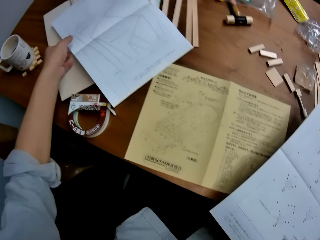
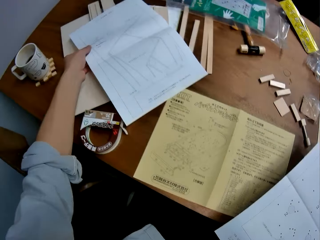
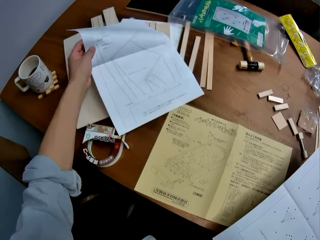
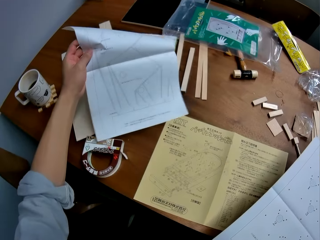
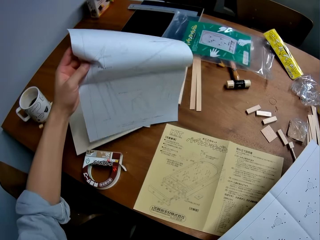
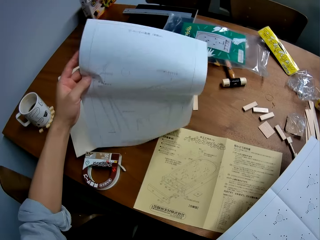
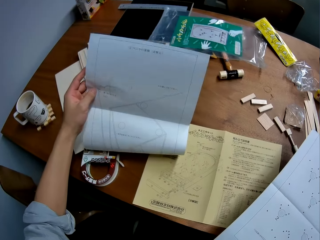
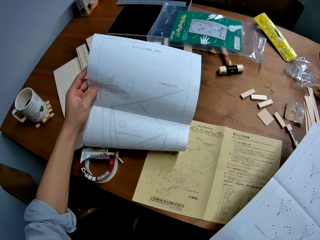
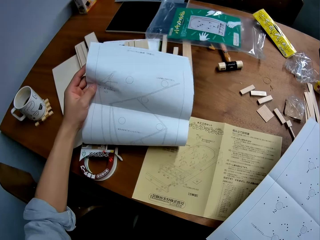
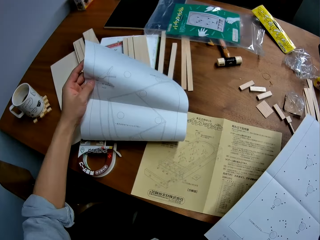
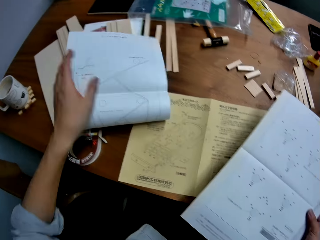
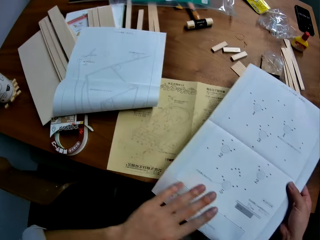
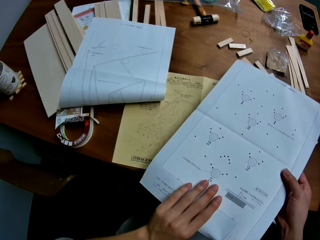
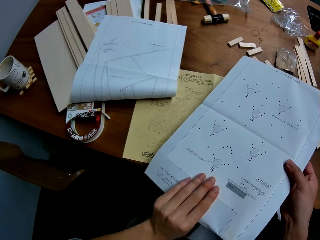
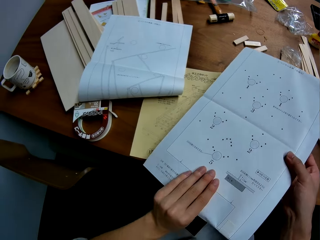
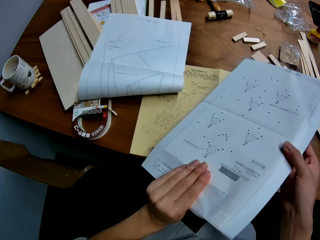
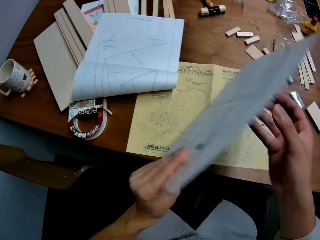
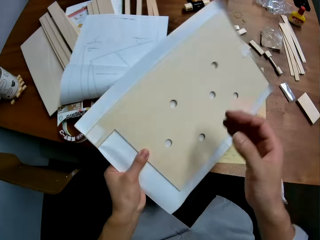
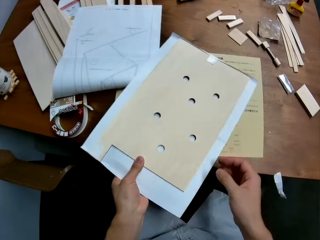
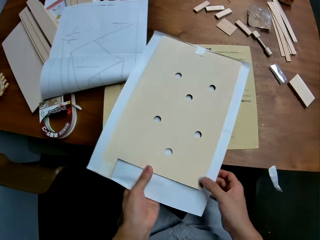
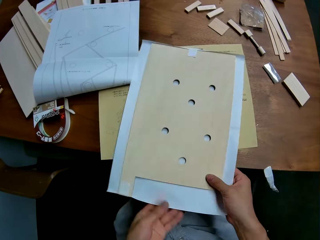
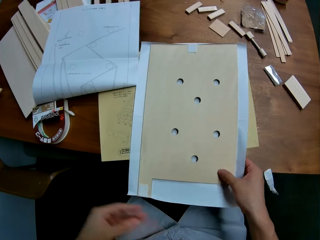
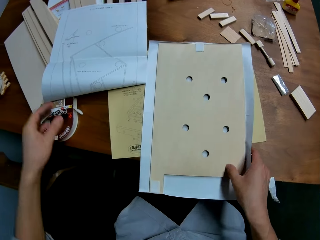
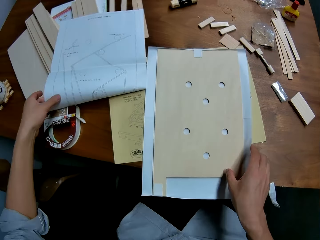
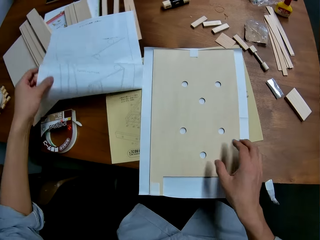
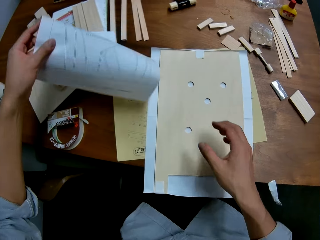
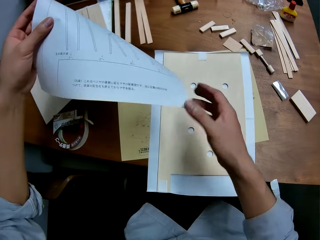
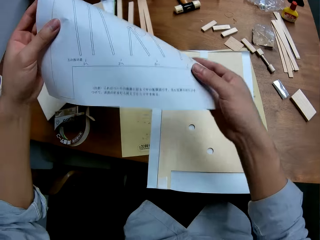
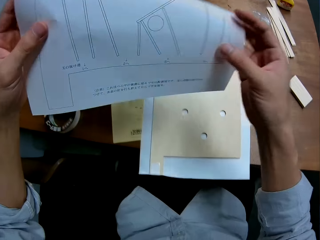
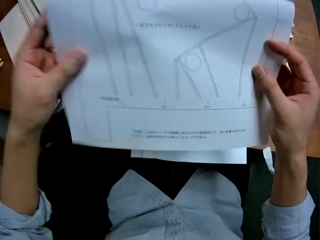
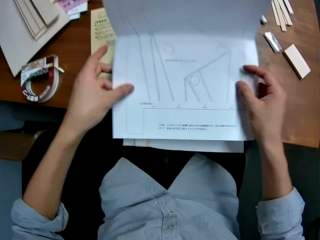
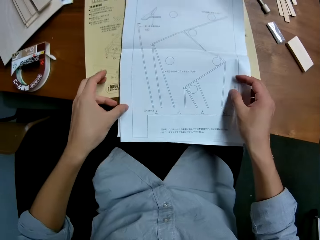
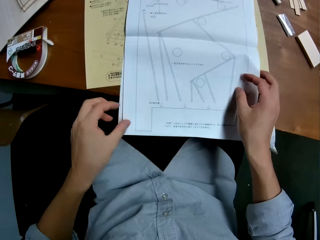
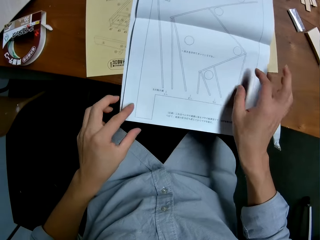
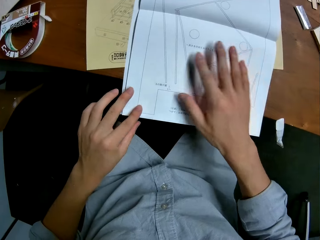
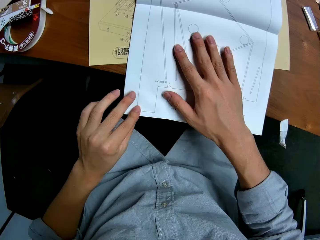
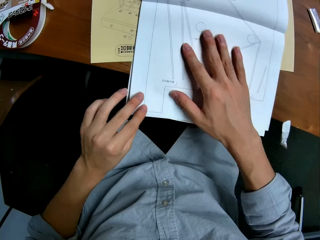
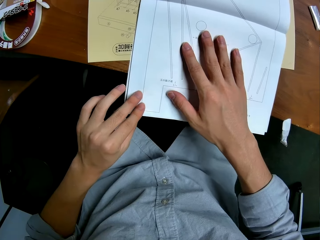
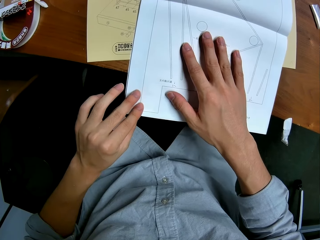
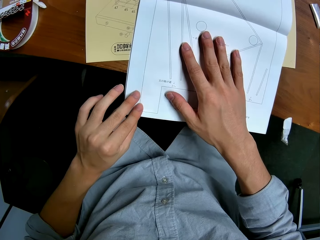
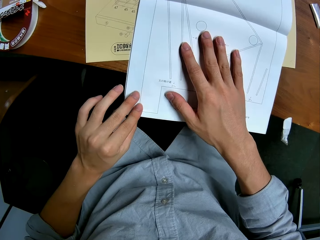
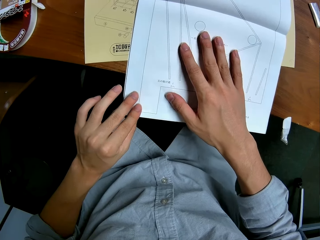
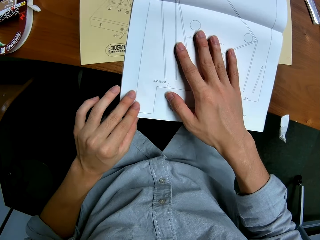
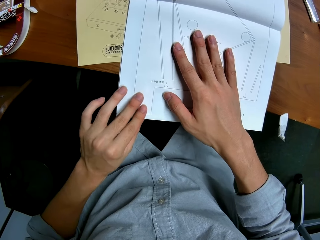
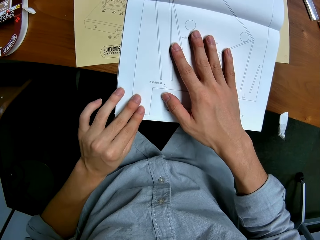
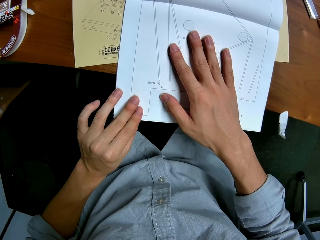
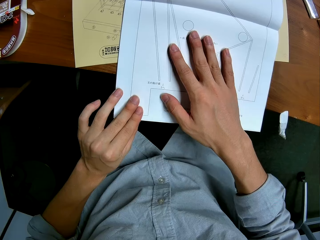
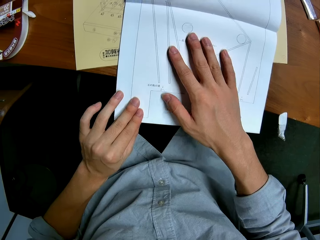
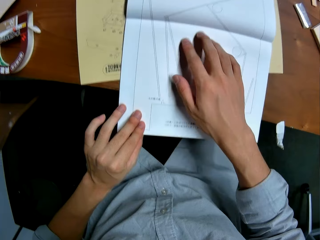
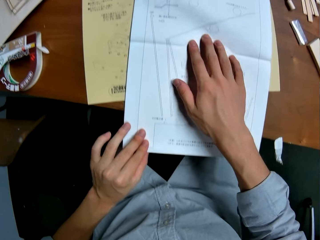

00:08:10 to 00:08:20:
The camera wearer looks at the paper on the table. He picks up the paper. He removes his hand from the paper. He holds the other paper with both hands. He turns the paper in his hands on the table. He puts down the paper. He holds the wood with the other hand. He takes another paper from the table. He removes his hand from the wood. He lifts the paper. He holds the paper with both hands. He places it on the other paper on the table. He puts his hand on the paper.

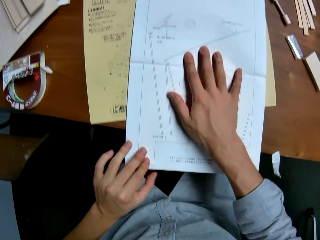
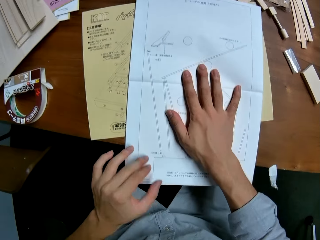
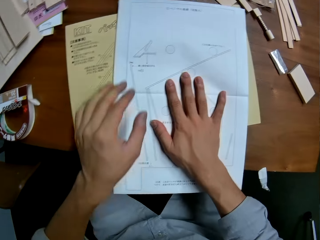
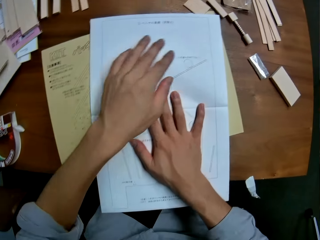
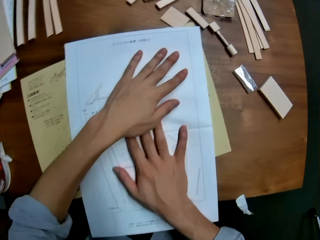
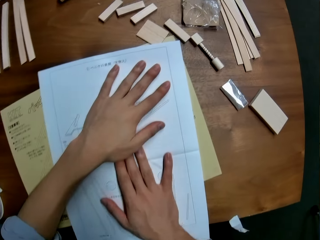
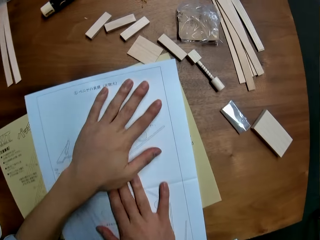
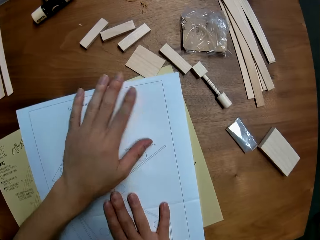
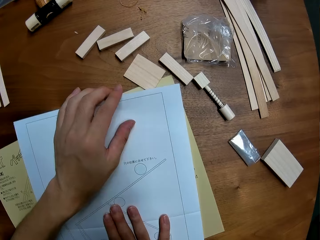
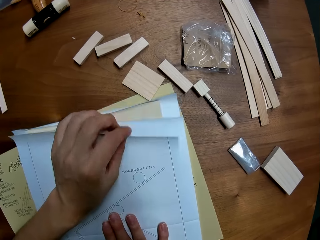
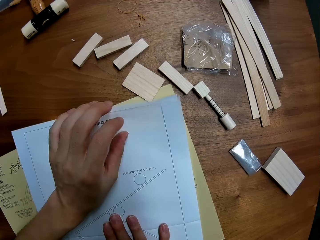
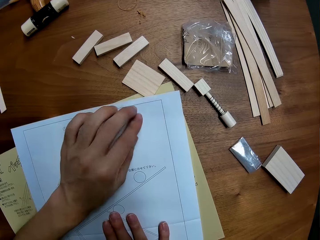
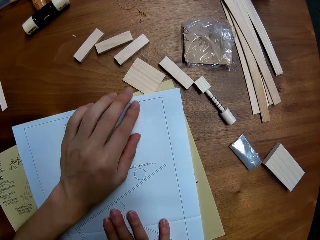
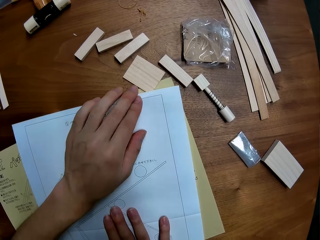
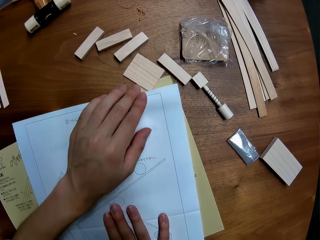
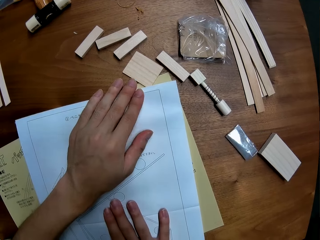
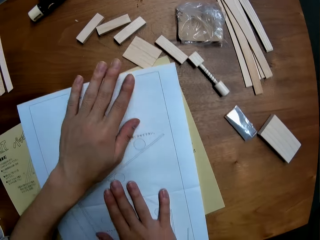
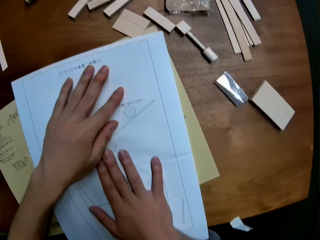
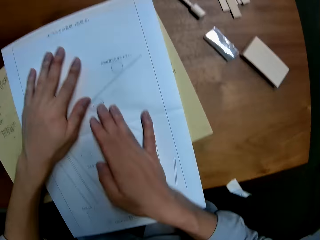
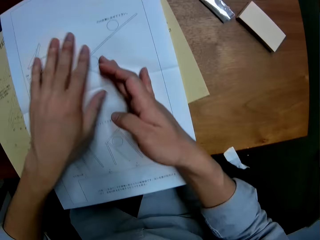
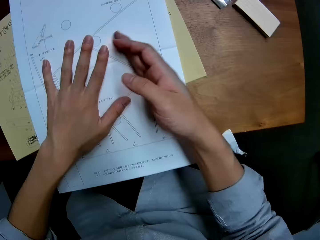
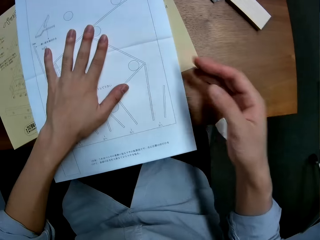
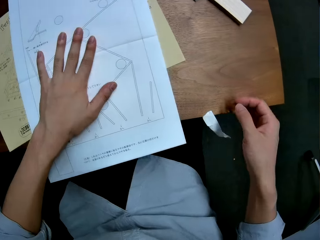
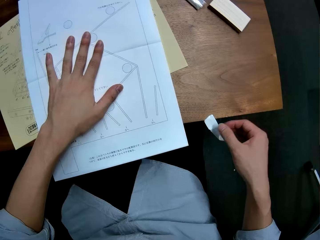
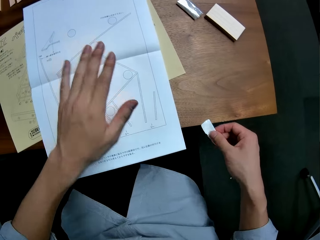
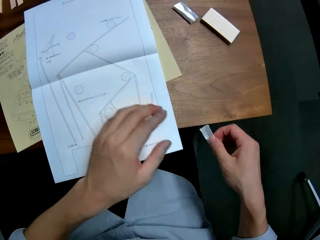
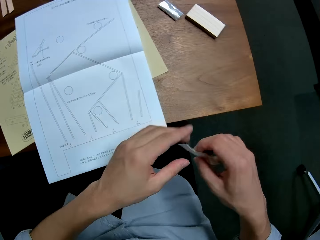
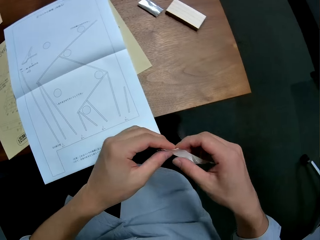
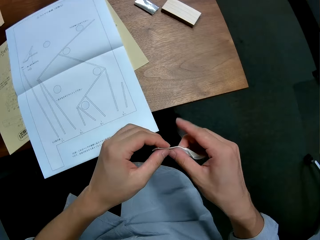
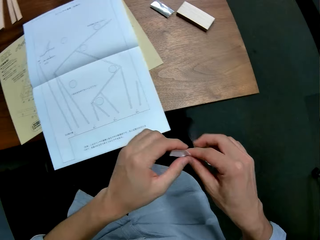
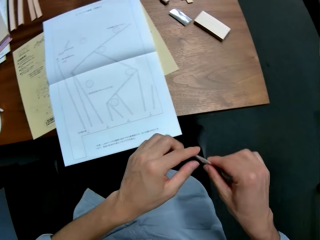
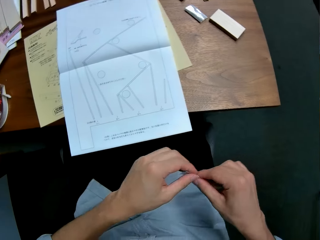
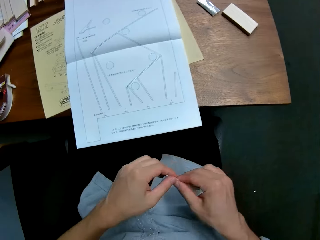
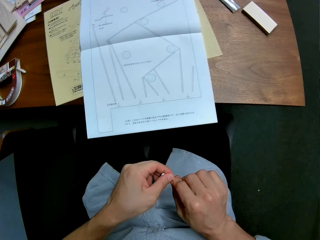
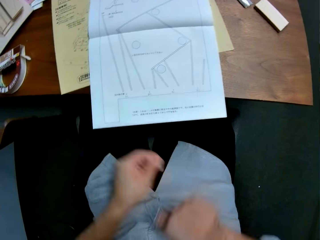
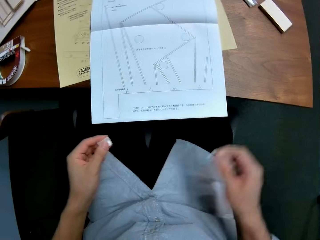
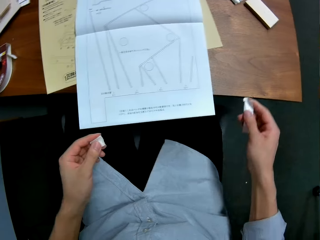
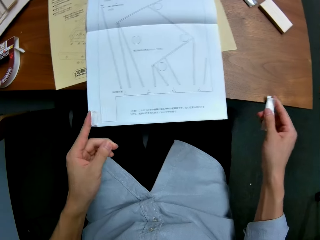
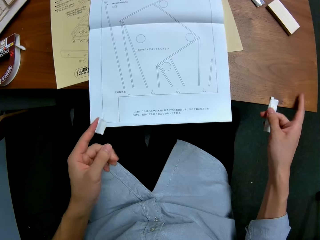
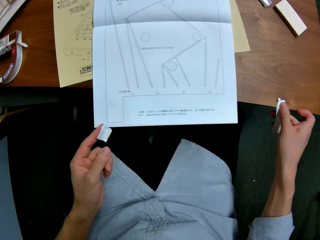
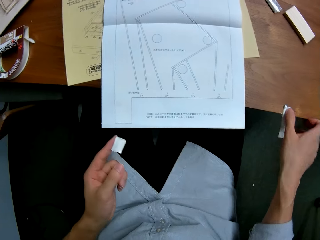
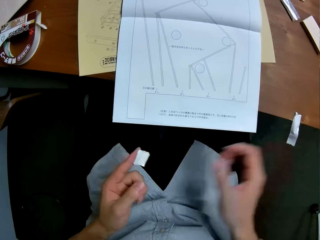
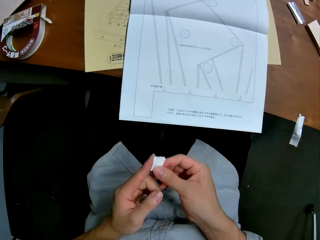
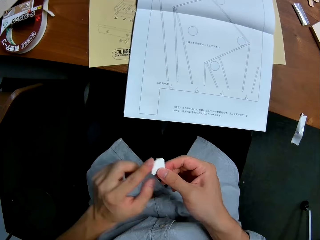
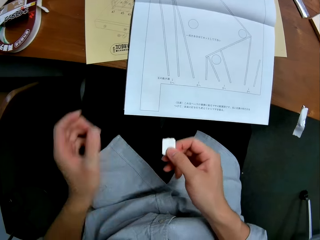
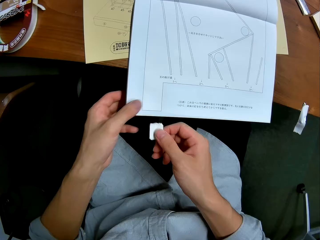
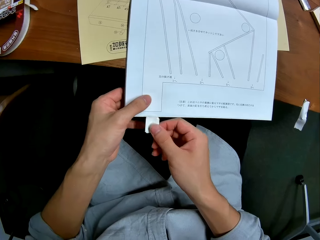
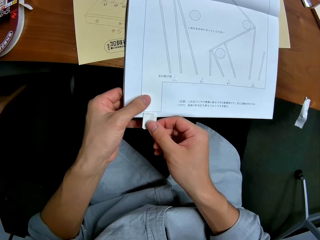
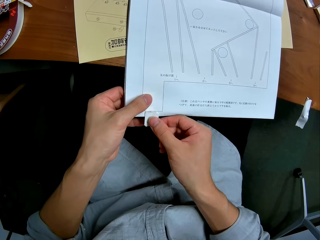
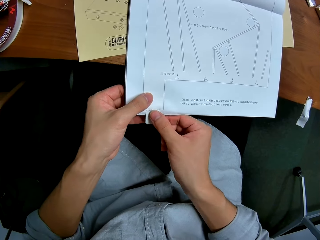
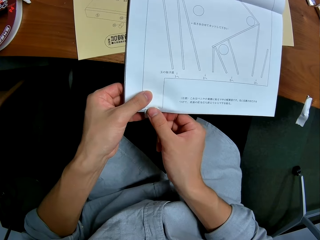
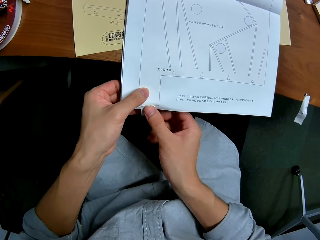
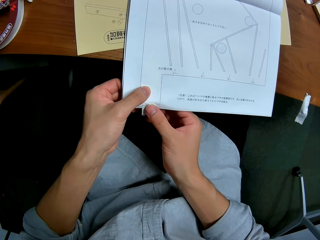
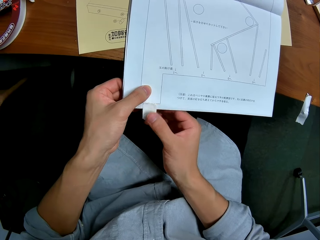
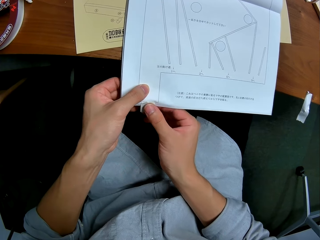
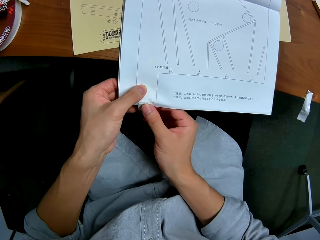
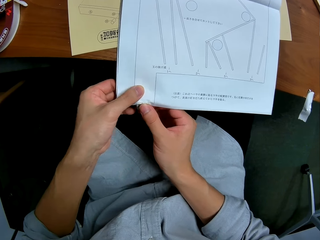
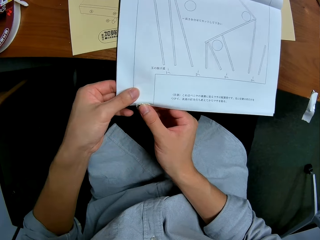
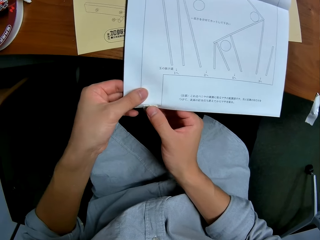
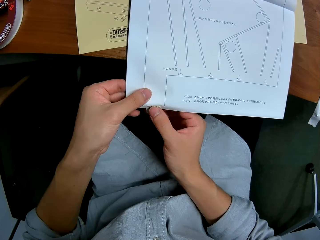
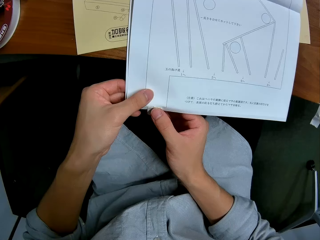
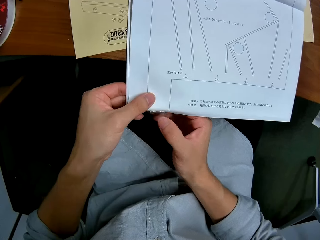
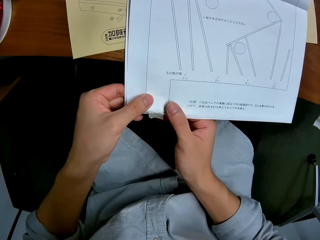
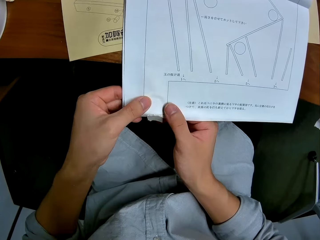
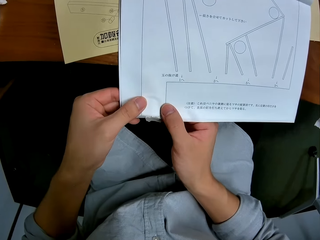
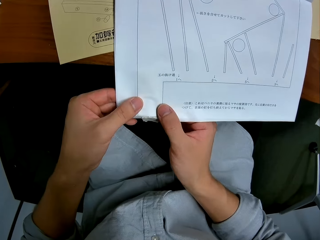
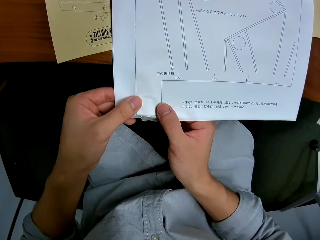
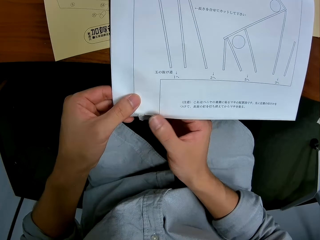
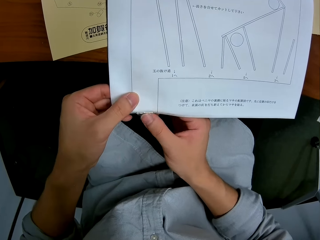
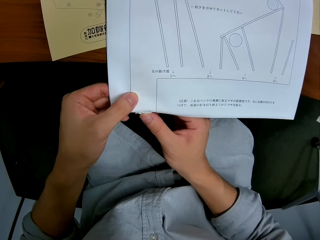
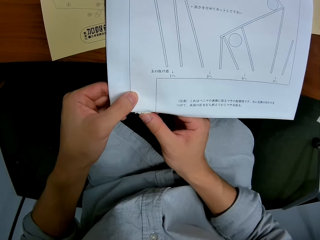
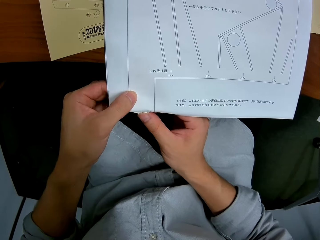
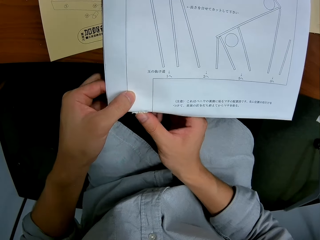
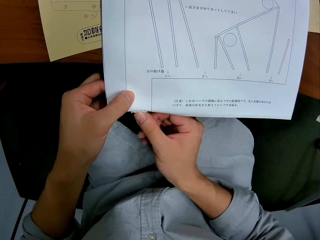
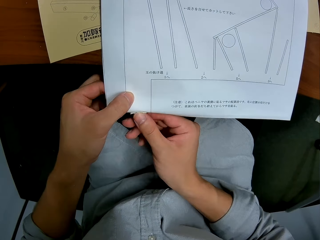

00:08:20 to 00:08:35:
The camera wearer puts both his hands on the paper. He holds the paper edge. He holds down the paper with one hand. He lifts his hand. He takes the cut masking tape from the table edge. He cuts the tape into two. He sticks the masking tape on the table edge. He holds the masking tape with the other hand. He holds the paper together with the wood. He sticks the masking tape on the paper.
